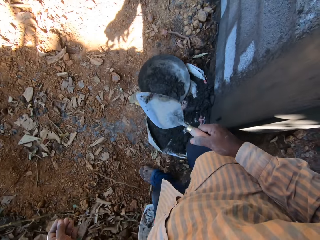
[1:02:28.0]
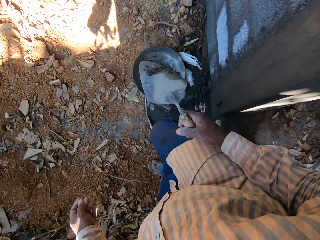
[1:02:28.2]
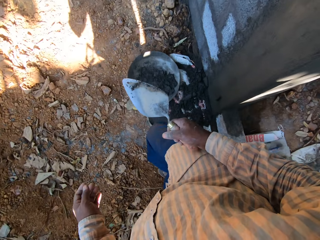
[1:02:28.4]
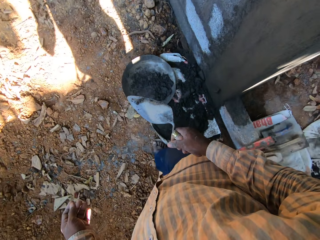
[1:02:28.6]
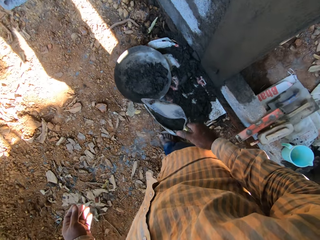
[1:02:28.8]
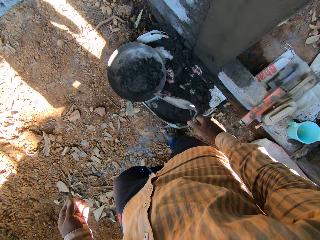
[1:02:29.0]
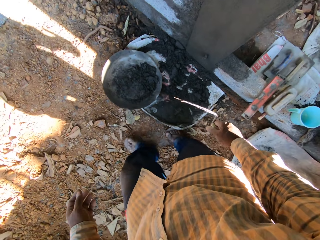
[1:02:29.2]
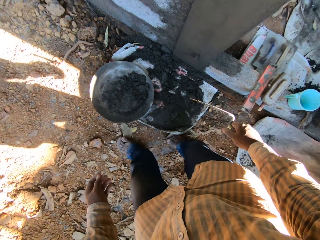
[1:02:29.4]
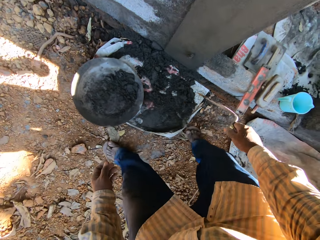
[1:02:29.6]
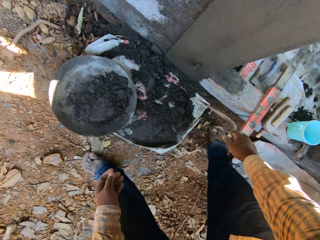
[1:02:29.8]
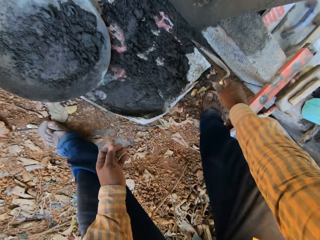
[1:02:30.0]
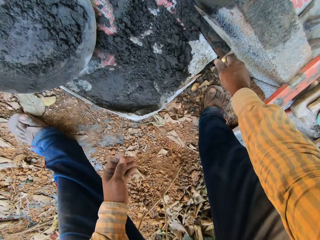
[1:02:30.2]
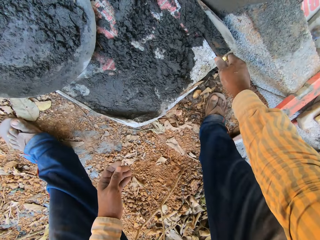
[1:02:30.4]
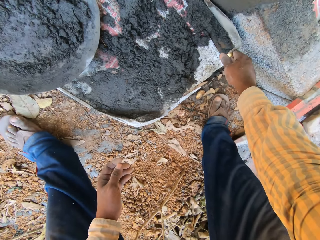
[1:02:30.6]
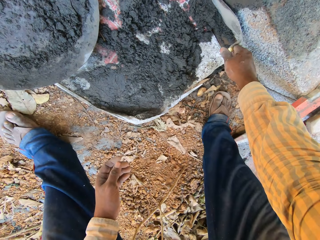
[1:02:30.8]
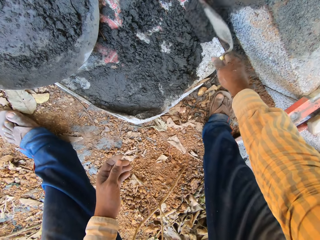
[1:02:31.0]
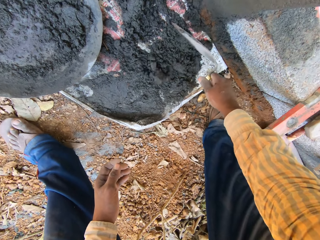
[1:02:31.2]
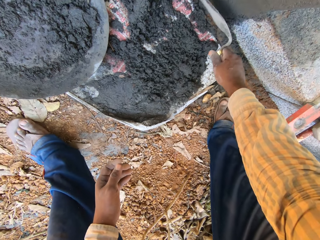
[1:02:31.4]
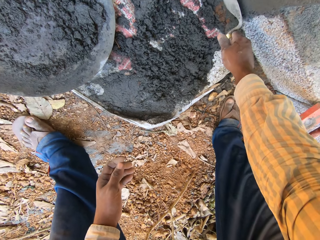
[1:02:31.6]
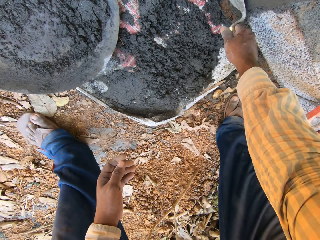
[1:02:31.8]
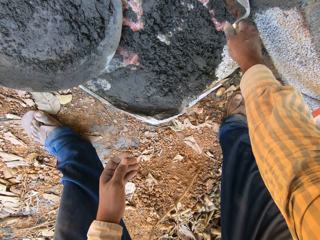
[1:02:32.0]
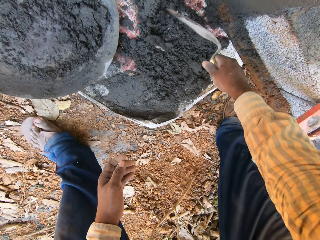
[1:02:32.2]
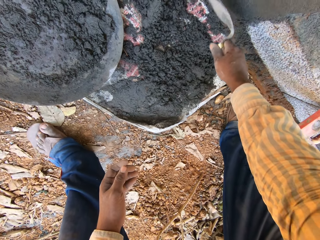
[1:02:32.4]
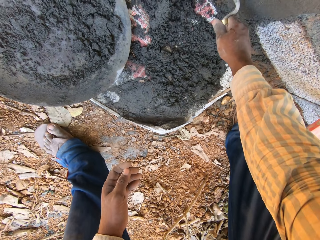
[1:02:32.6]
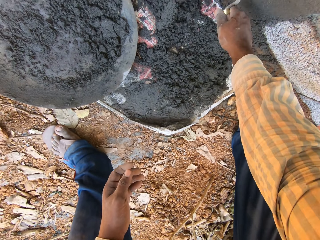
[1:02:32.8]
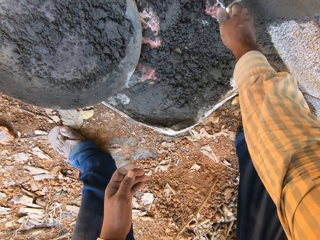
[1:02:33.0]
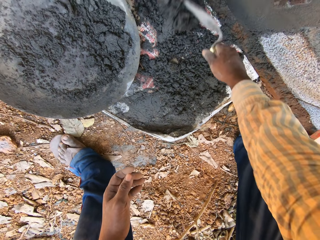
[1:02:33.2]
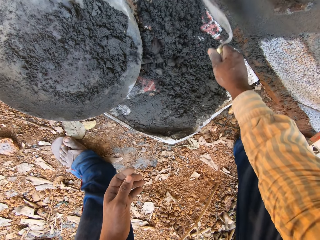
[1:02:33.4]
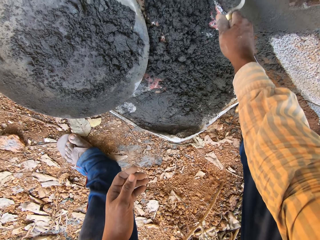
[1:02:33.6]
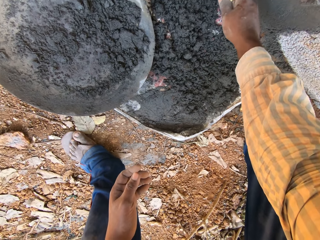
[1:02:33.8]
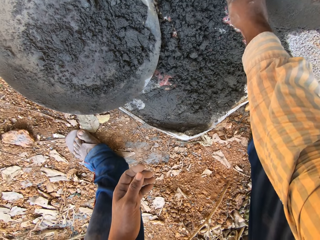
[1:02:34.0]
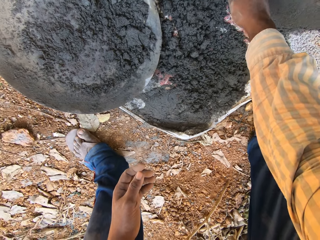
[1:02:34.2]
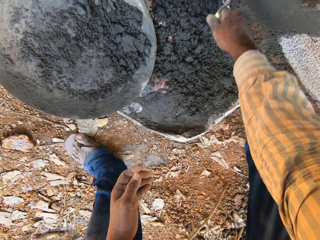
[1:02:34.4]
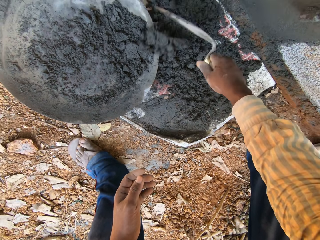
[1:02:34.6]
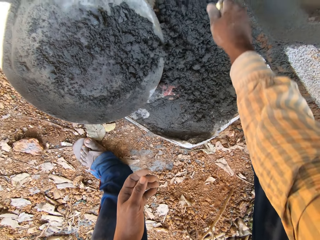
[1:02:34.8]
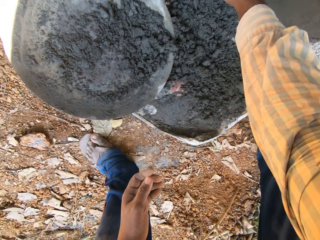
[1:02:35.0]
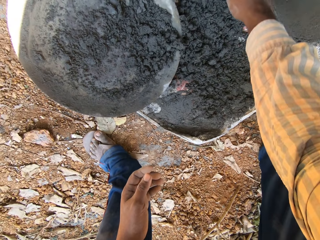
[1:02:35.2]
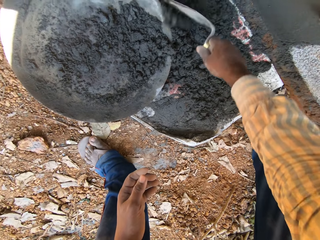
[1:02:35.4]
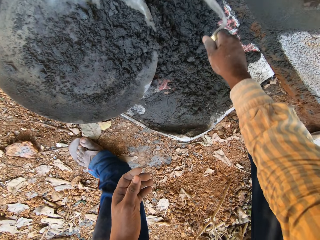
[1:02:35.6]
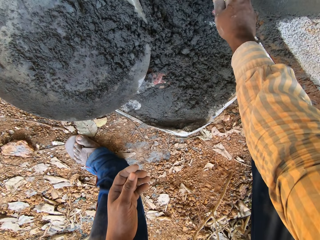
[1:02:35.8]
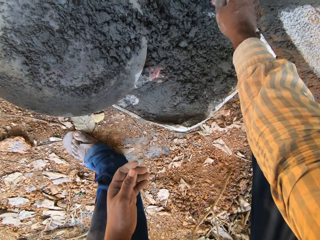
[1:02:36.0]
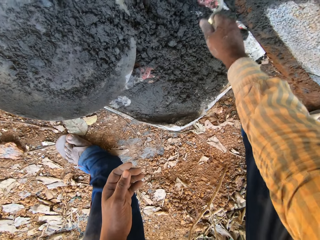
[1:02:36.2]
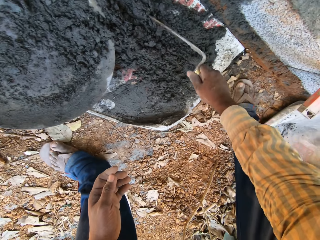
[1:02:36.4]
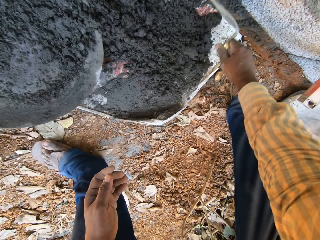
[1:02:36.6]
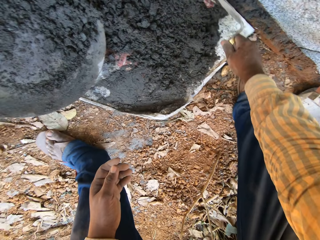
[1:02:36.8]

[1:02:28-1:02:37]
The camera wearer scrapes the mortar on the sack on the floor with the brick trowel in his right hand. He moves grout with the trowel repeatedly.

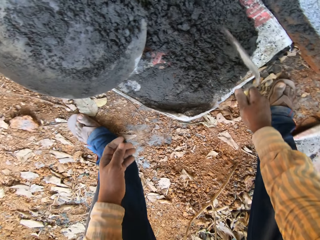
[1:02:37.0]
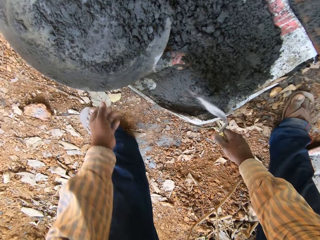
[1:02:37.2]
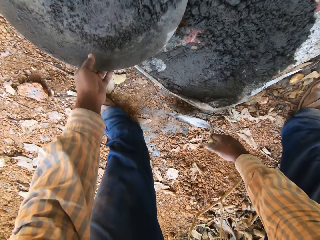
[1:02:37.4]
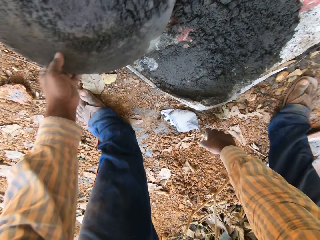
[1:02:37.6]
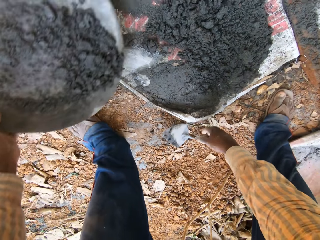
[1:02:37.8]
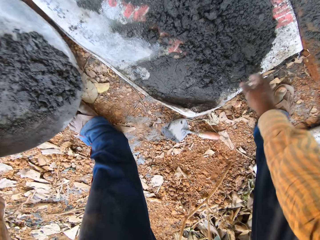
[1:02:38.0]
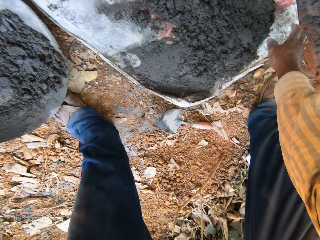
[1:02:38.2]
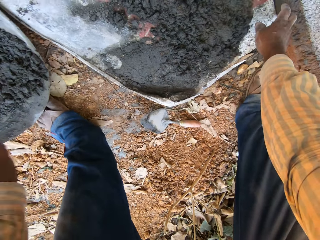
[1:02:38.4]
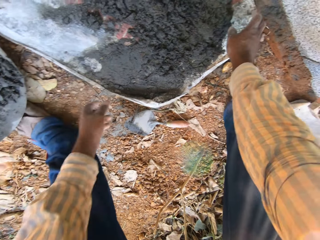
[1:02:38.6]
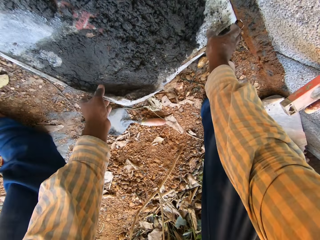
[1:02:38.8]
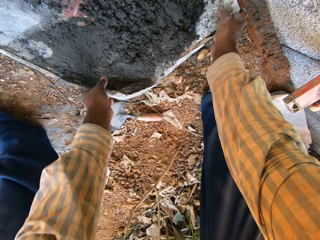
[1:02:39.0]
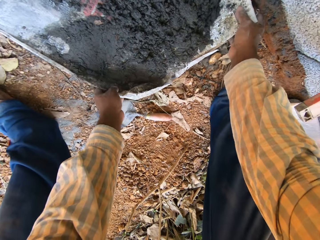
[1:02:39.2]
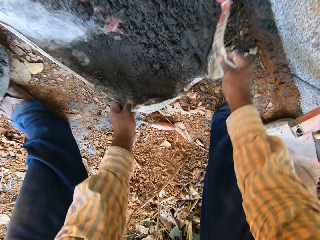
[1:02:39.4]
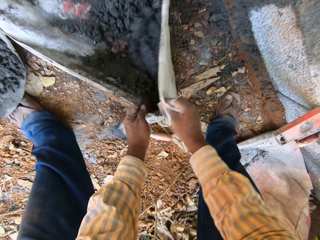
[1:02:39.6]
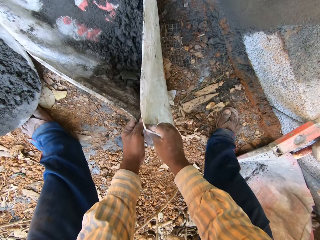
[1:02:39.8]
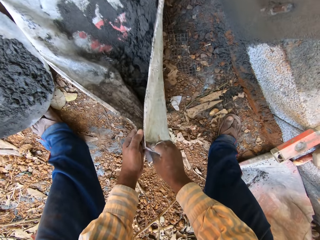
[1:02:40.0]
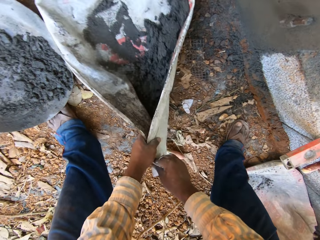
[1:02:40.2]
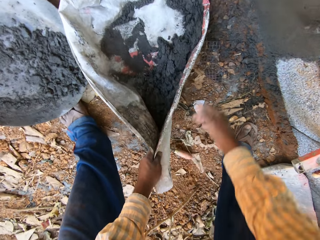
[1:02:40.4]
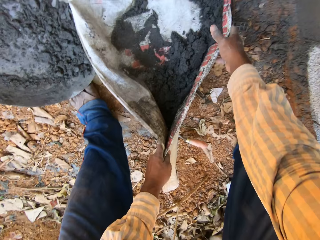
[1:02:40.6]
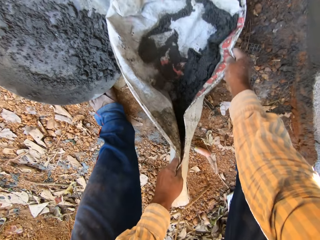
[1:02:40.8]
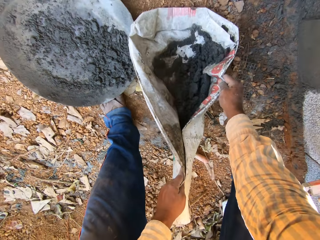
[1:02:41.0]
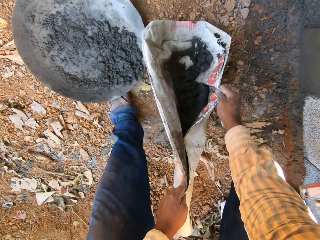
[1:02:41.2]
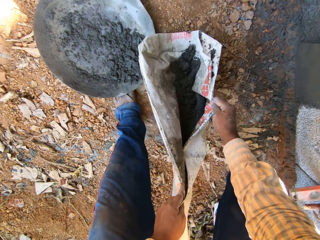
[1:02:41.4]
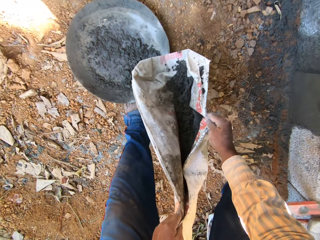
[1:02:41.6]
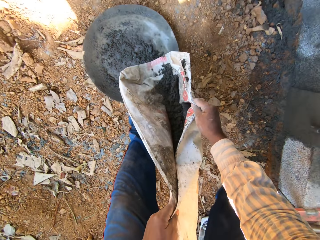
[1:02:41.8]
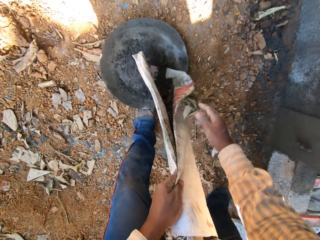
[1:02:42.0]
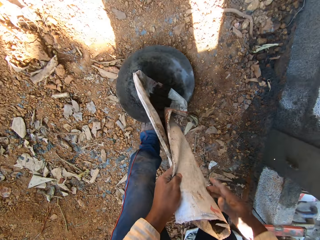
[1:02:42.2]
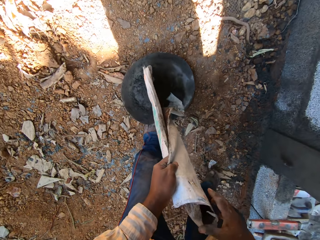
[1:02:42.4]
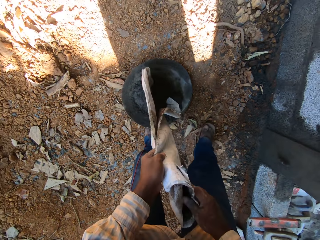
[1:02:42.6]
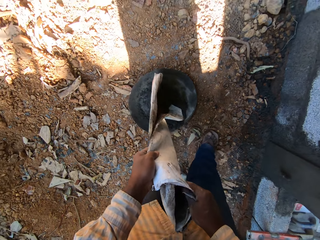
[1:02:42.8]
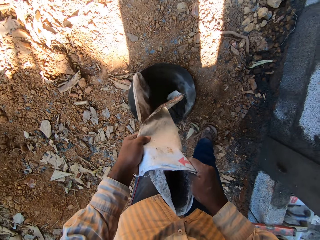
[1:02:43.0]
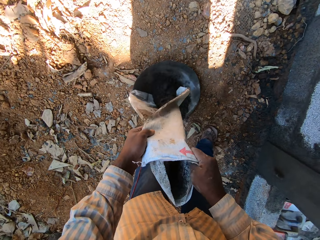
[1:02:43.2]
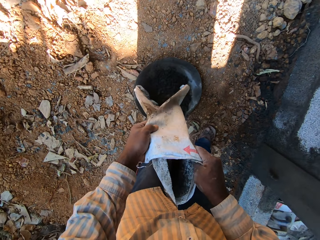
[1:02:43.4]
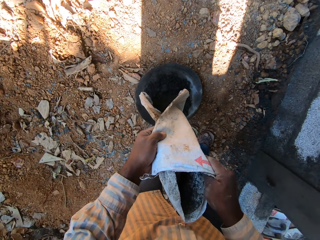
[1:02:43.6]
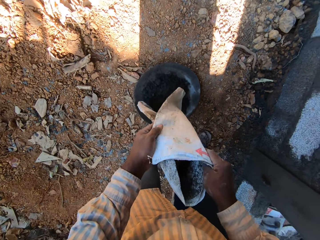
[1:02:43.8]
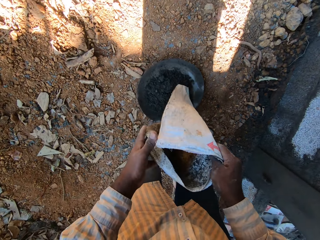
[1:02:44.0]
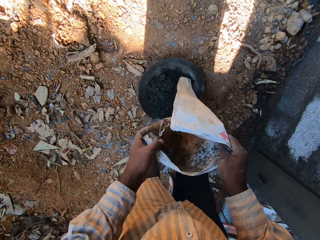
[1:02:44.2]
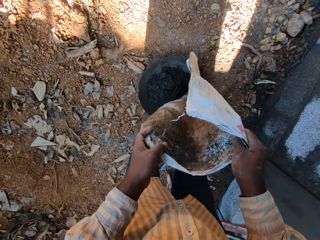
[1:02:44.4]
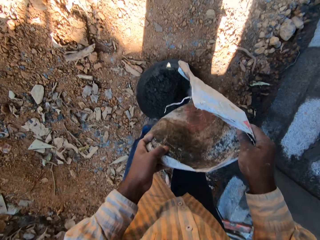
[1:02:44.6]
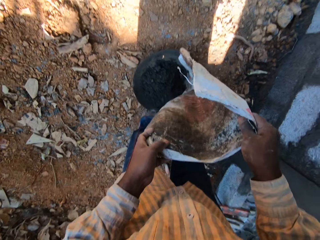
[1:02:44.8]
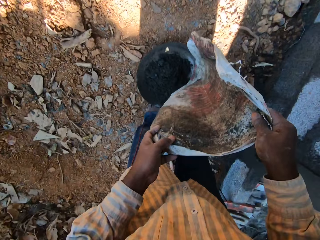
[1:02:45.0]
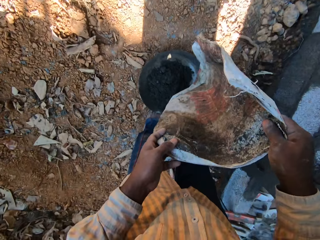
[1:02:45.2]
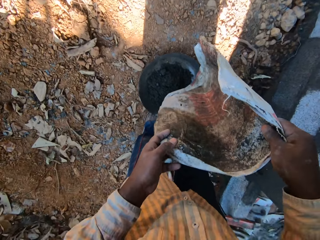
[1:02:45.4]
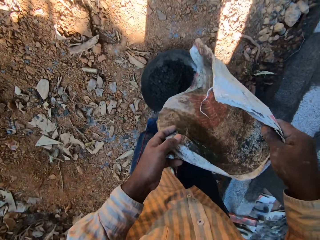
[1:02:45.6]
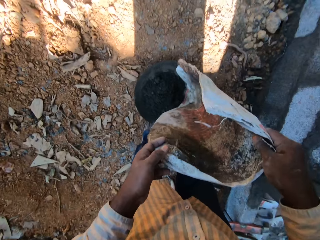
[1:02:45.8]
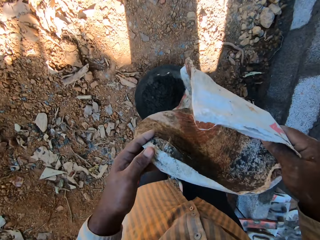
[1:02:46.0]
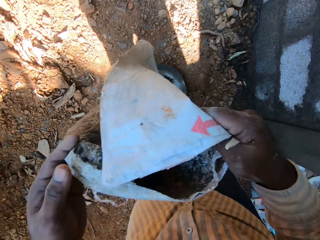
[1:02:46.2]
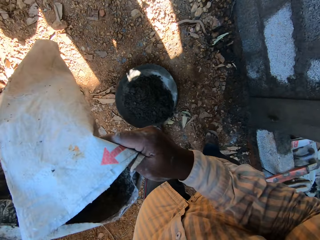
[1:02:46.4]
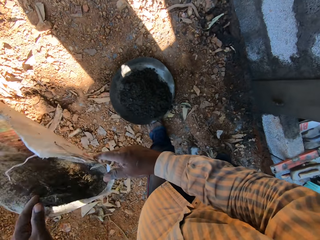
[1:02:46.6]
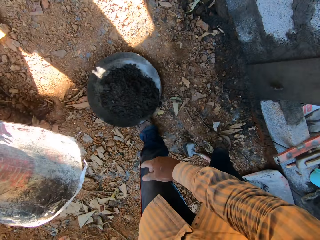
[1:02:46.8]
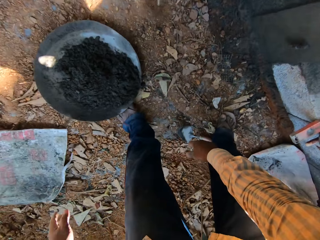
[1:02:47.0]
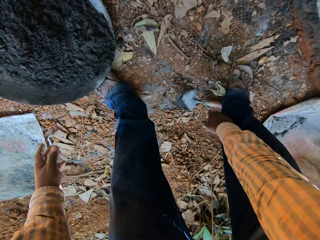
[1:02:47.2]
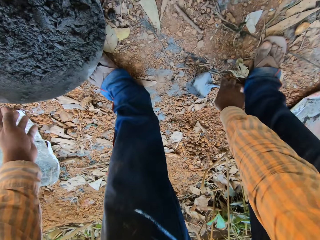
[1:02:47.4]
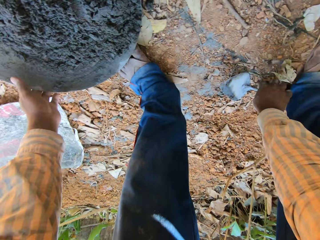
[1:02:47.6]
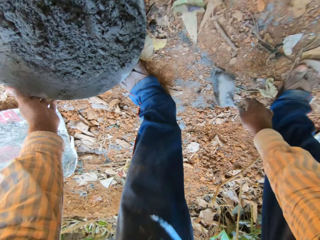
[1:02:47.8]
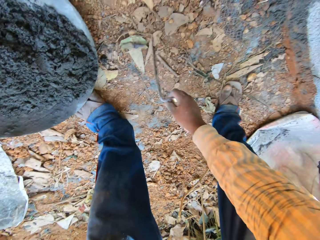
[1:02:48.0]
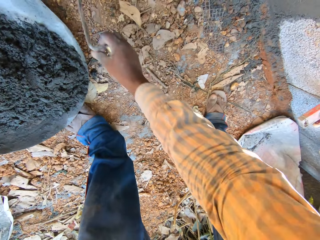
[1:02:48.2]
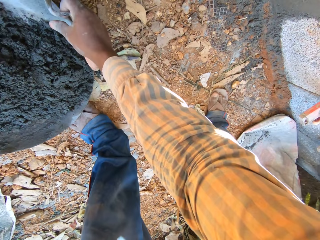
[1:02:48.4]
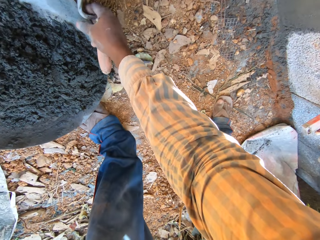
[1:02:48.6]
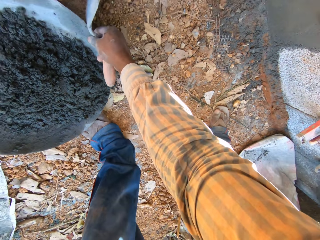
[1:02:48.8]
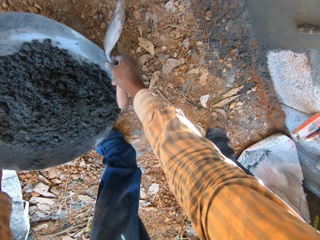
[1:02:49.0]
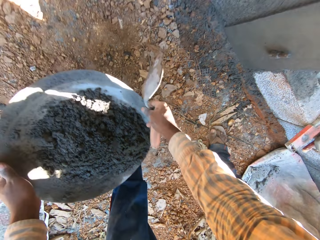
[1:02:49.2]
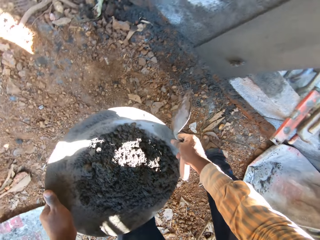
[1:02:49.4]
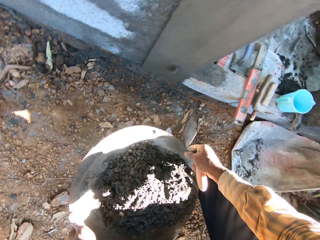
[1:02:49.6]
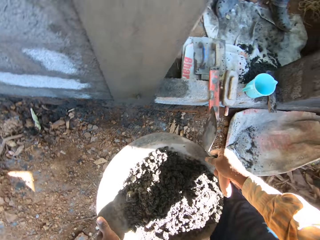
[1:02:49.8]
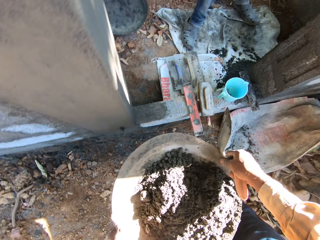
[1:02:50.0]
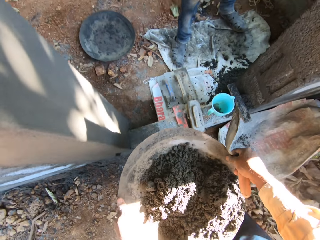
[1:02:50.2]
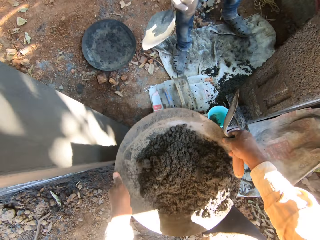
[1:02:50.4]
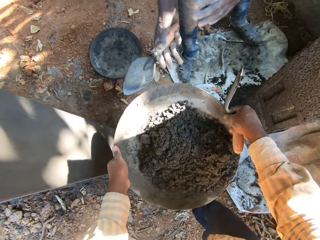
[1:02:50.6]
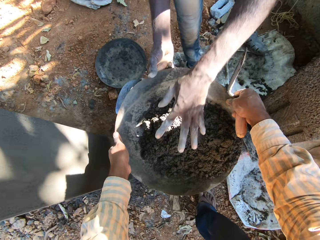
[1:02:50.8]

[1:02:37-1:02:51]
The camera wearer moves the head pan on the floor with his left hand. He drops the brick trowel in his right hand on the floor. He picks up a basin. He carries the sack from the floor with his hands. He picks grout on the sack. He pours the mortar in the sack in his hands in the head pan on the floor. He drops the sack in his hands on the floor. He picks the brick trowel from the floor with his right hand. He carries the head pan from the floor with his hands.
